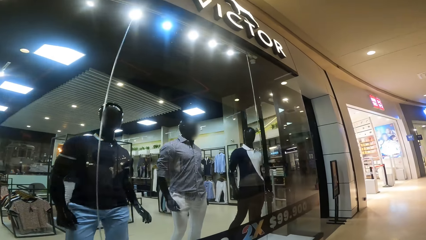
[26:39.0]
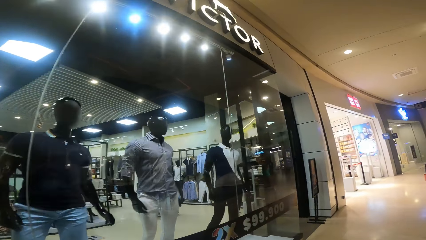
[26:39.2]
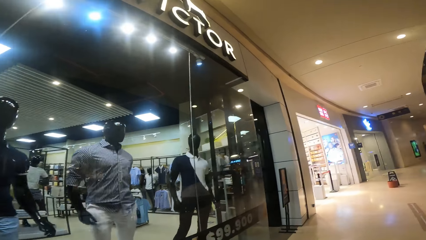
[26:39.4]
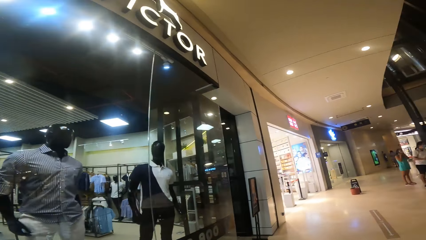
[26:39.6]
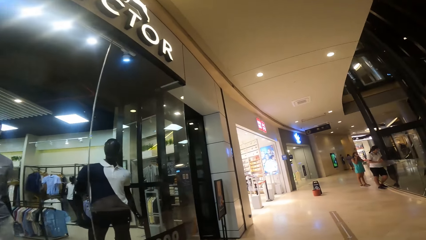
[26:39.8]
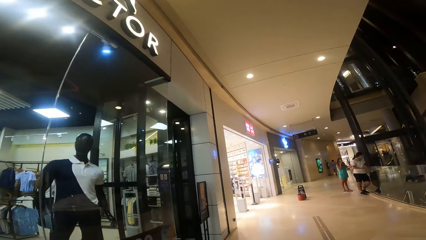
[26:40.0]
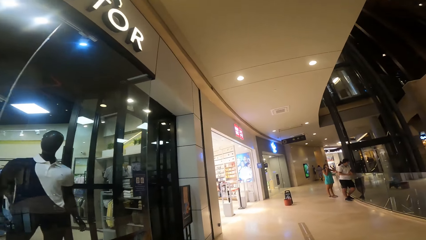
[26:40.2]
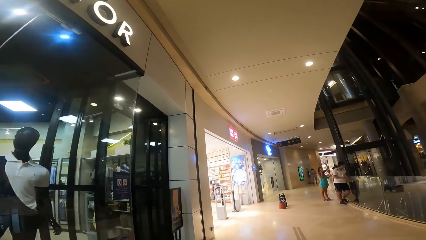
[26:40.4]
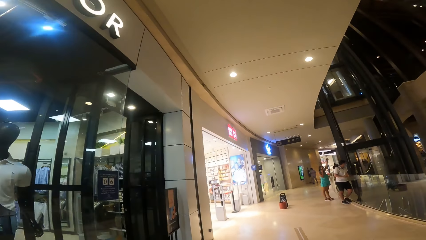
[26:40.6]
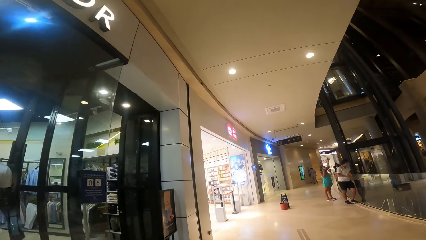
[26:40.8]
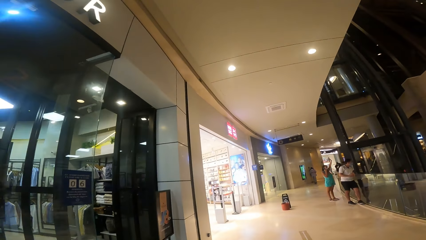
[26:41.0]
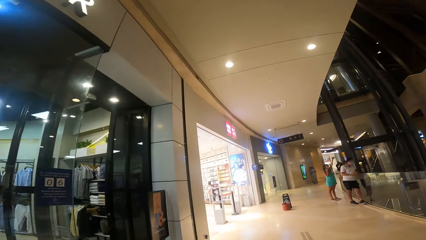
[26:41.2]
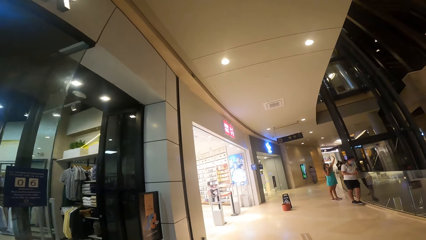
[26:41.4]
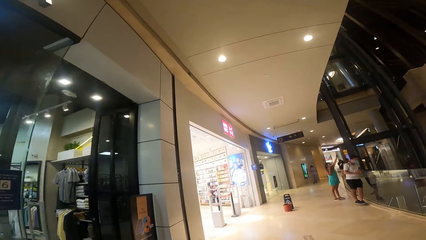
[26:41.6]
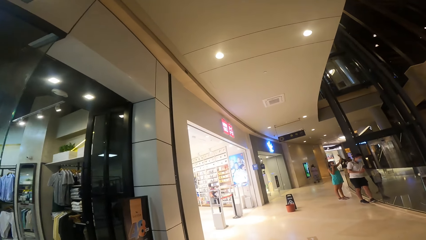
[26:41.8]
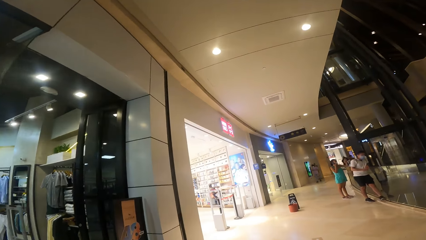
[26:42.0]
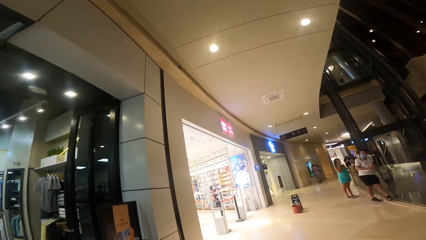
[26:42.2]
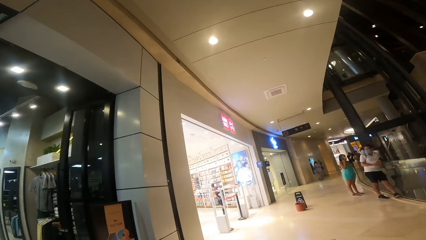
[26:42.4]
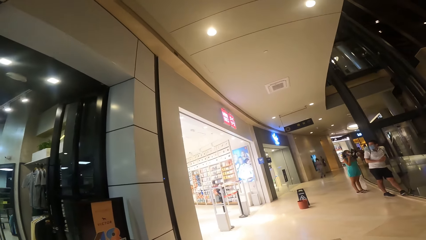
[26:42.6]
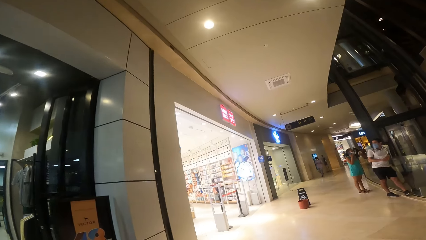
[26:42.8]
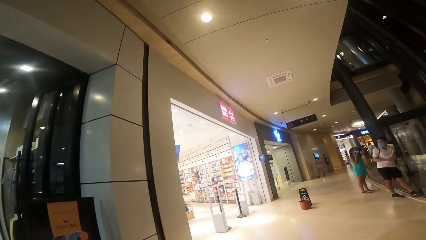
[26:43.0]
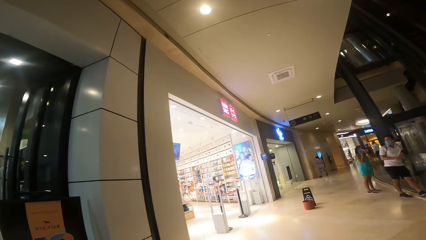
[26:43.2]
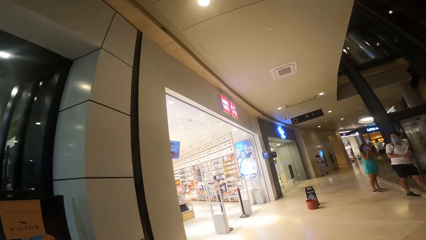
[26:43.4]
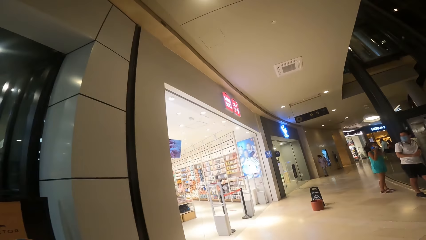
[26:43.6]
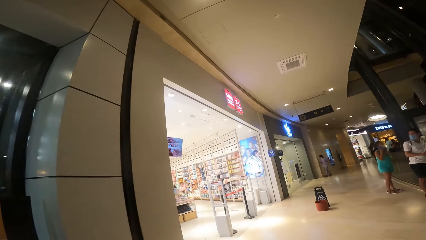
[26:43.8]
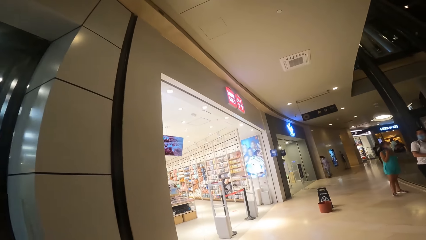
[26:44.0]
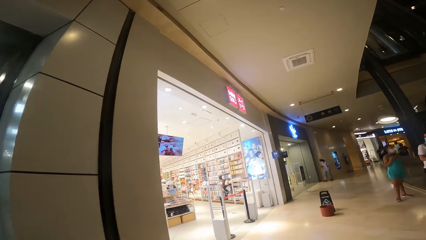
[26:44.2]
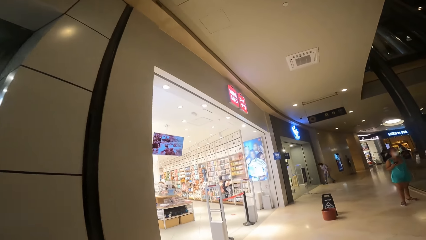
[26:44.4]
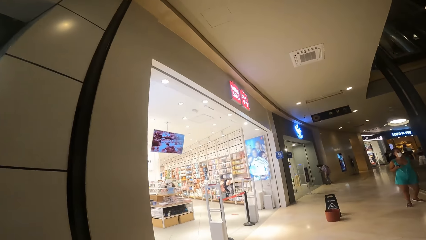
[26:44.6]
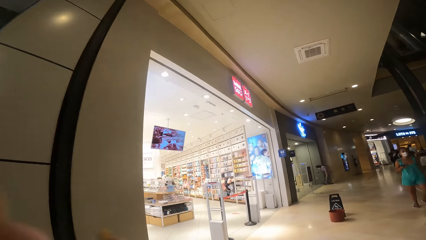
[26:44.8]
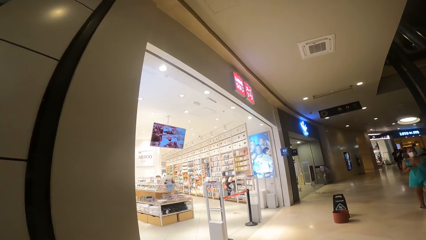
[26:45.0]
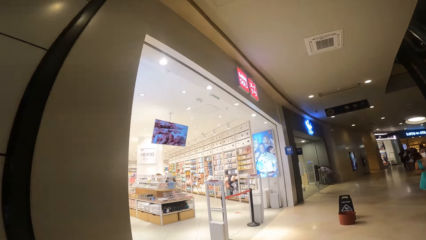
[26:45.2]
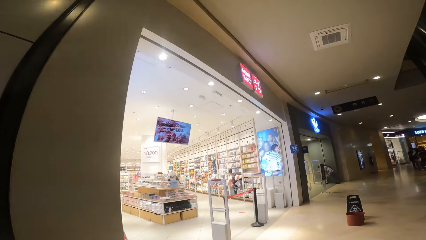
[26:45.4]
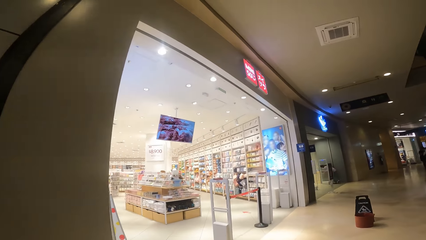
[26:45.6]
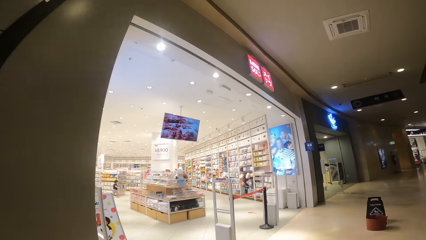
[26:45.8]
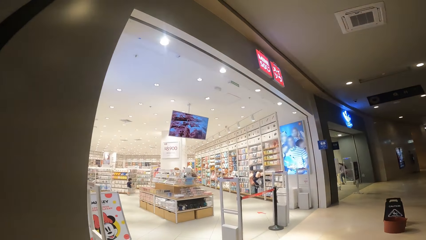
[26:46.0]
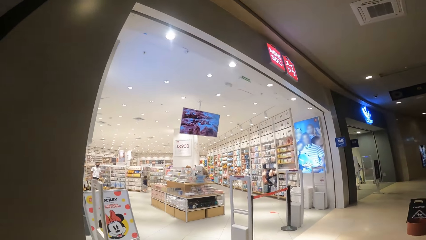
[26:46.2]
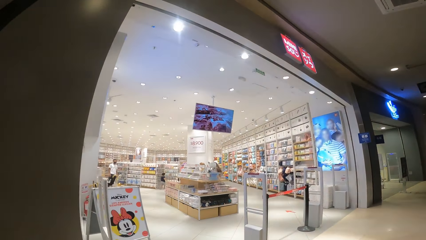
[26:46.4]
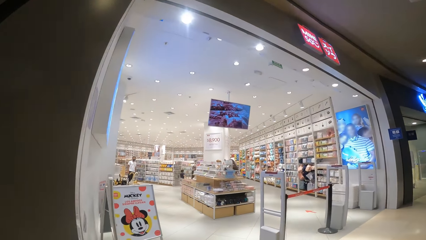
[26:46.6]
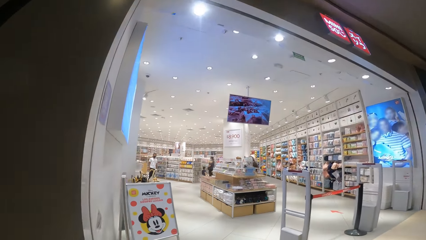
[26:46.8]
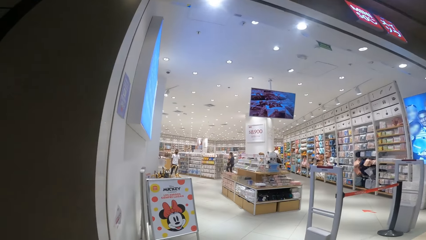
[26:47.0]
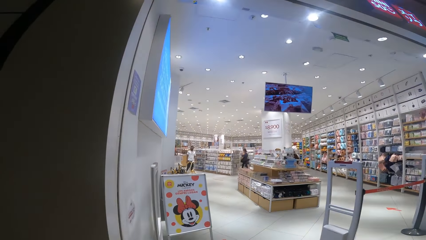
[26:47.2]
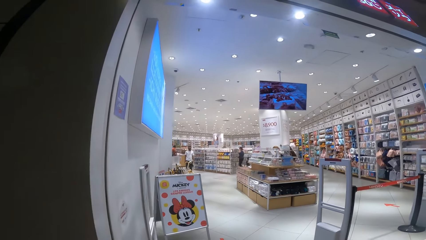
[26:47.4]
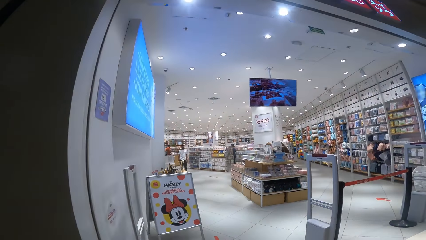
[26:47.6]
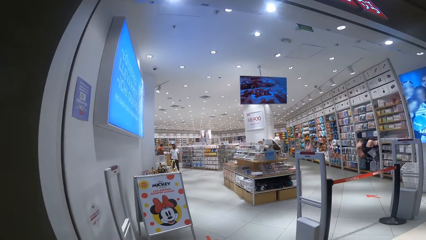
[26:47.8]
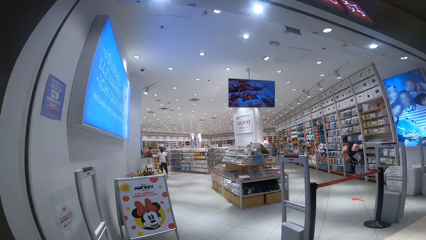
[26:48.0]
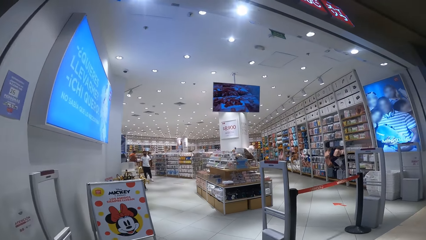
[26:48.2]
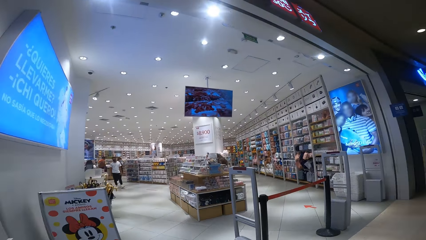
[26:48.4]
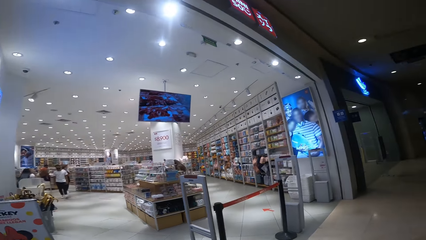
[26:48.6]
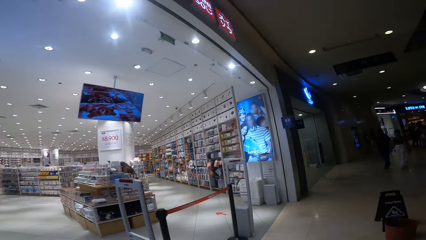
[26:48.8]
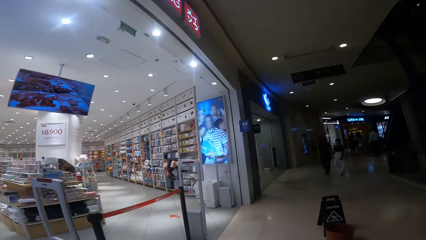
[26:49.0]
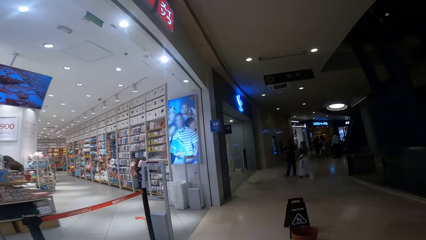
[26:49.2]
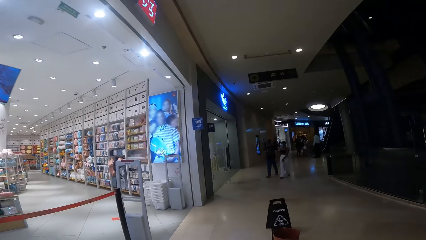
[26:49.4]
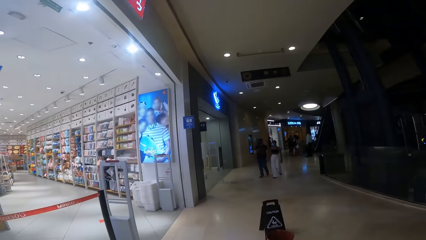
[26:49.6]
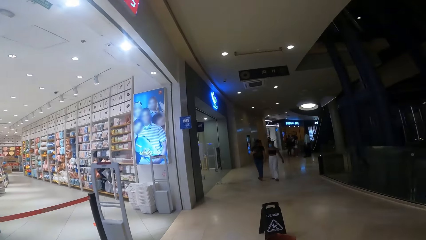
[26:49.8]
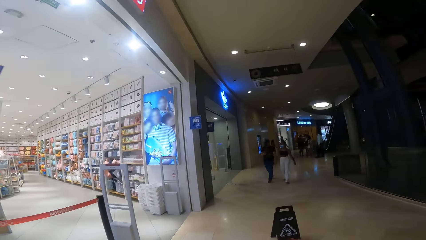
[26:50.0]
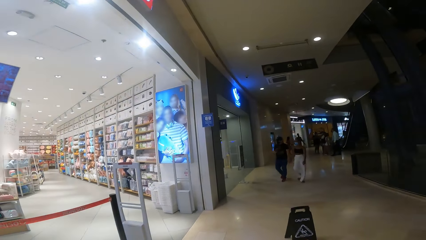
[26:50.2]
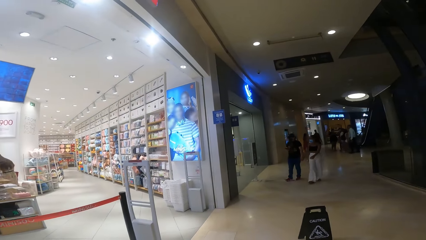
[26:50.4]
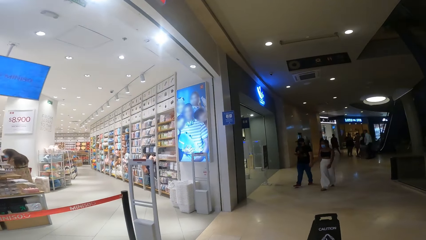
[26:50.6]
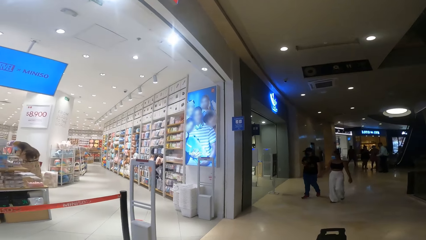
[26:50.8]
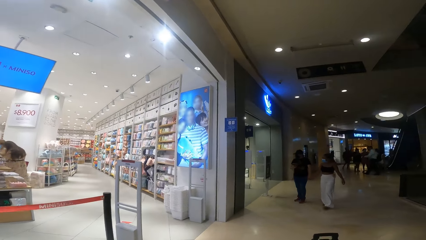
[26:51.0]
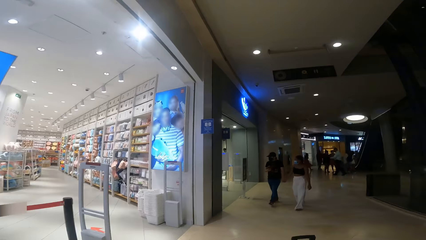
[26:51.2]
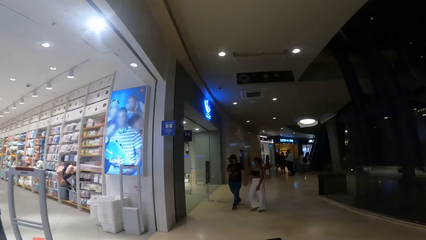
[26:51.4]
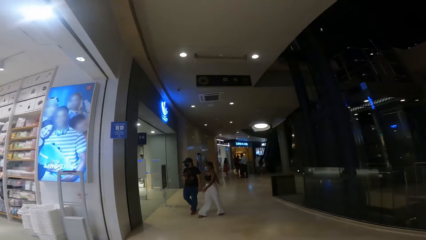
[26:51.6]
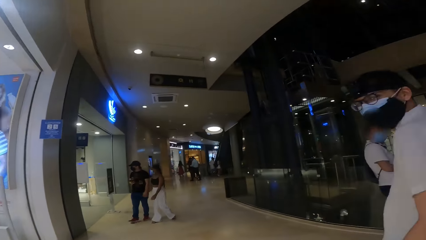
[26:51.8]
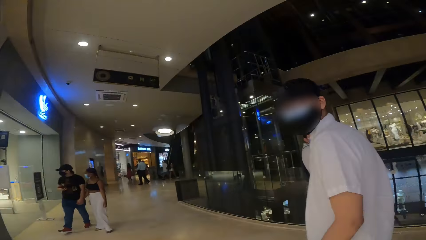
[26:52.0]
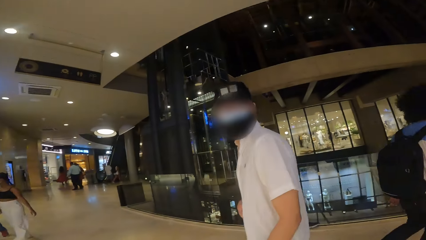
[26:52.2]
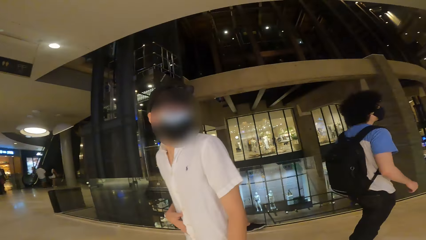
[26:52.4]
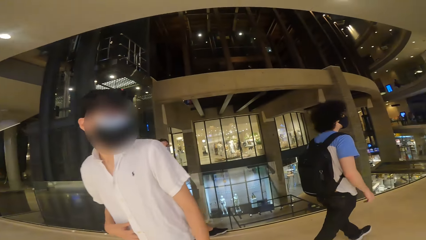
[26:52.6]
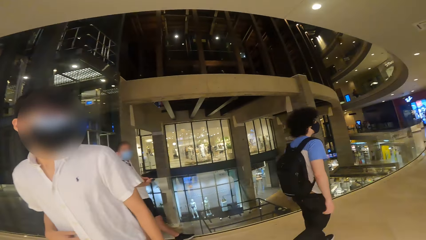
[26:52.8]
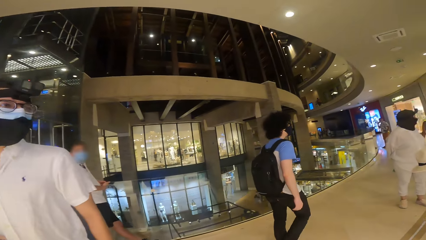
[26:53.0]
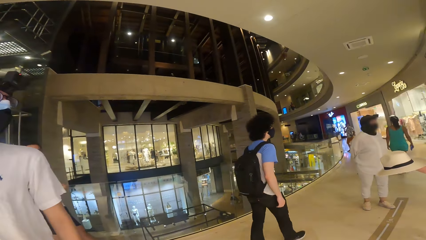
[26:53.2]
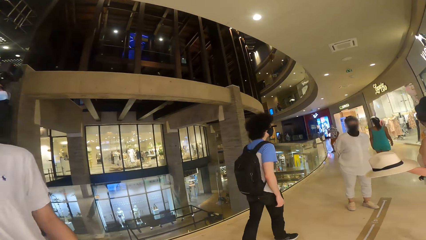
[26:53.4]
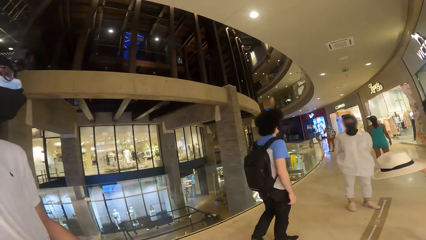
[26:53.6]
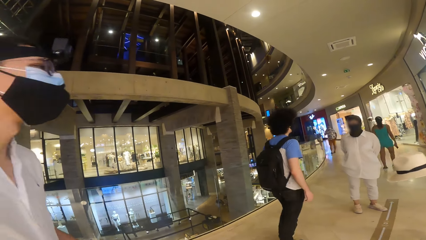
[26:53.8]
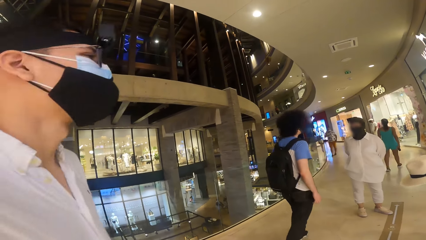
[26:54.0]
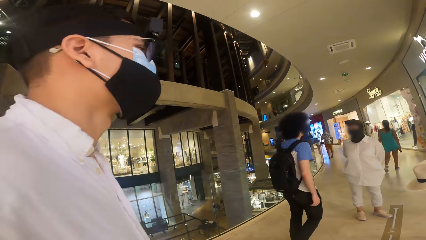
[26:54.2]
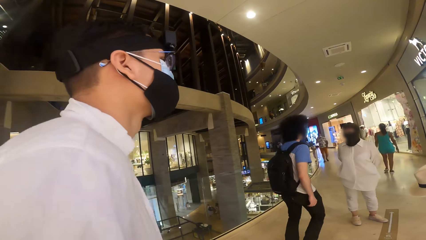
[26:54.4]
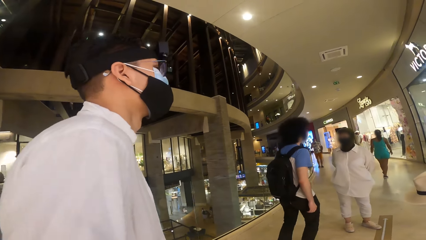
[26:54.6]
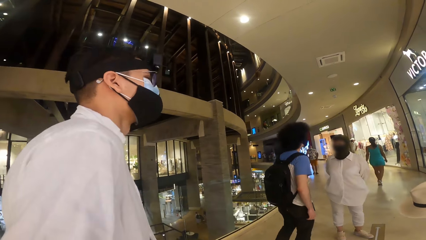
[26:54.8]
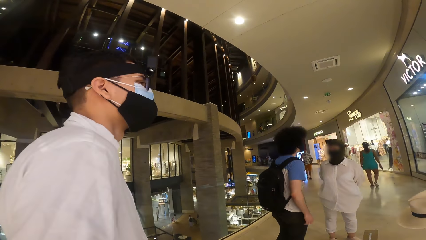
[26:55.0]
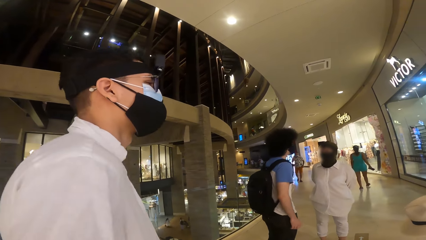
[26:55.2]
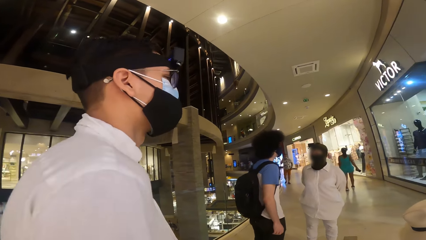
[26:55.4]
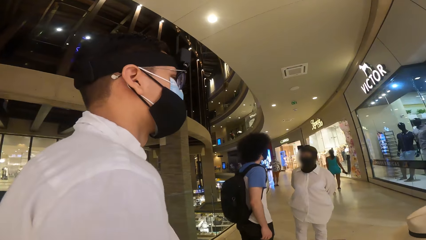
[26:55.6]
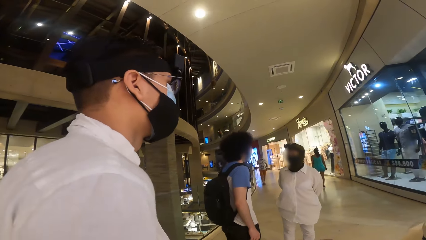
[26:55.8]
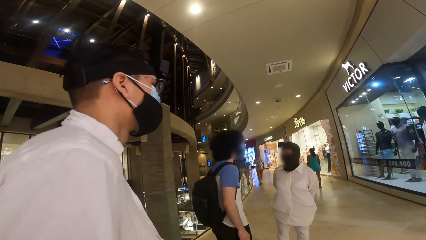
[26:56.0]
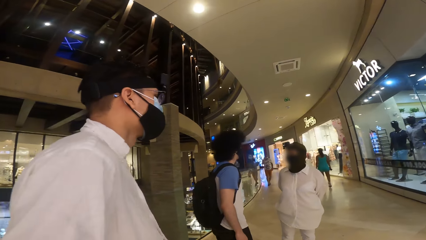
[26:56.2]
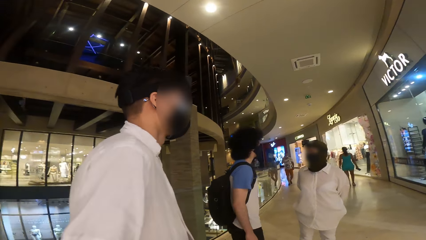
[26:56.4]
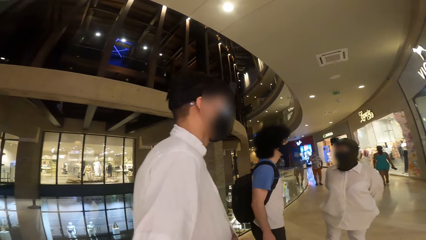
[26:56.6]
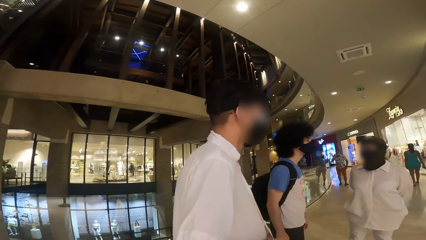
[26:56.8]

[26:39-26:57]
The camera wearer looks around and walks around. A person interacts with the camera wearer. The camera wearer walks around.
